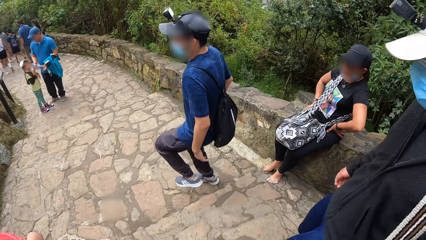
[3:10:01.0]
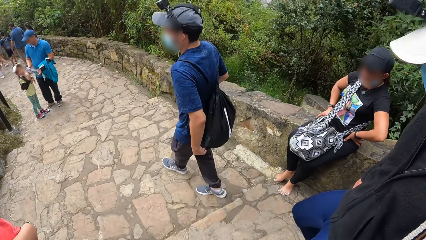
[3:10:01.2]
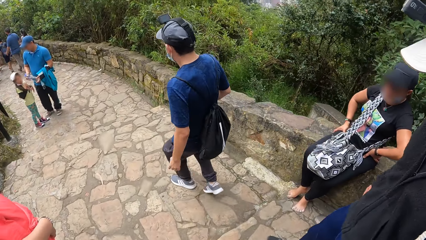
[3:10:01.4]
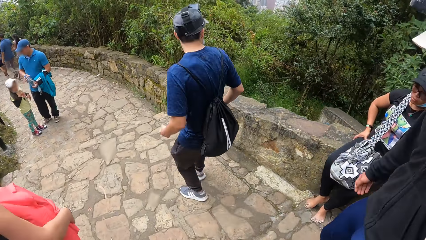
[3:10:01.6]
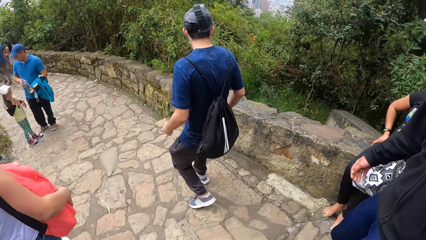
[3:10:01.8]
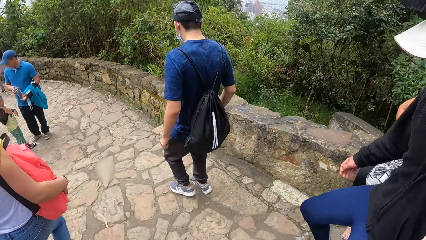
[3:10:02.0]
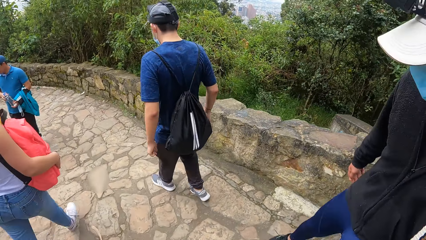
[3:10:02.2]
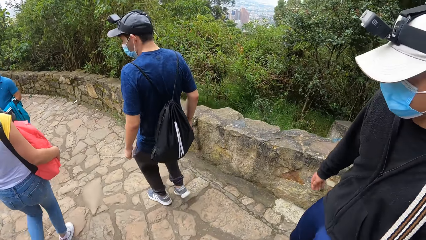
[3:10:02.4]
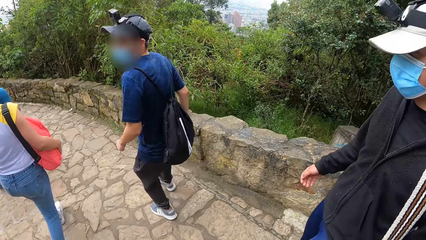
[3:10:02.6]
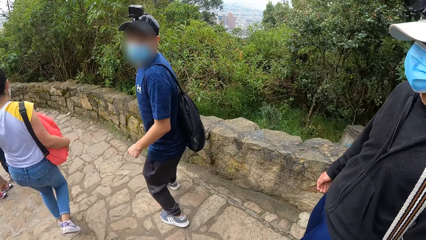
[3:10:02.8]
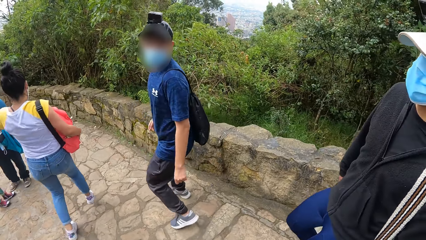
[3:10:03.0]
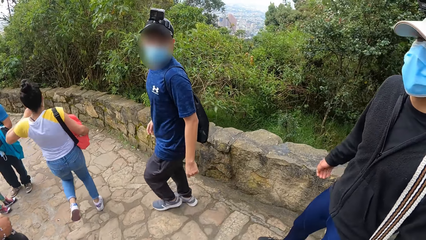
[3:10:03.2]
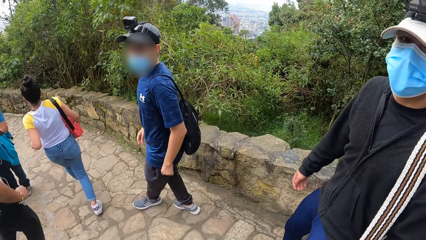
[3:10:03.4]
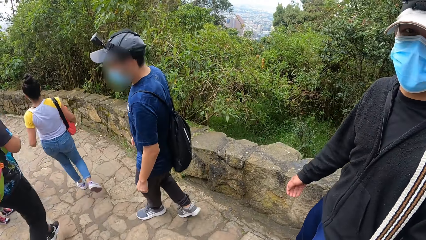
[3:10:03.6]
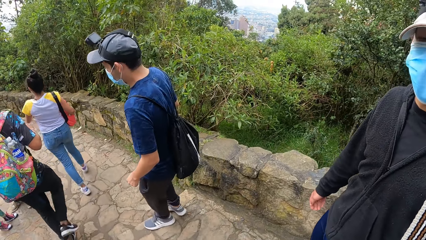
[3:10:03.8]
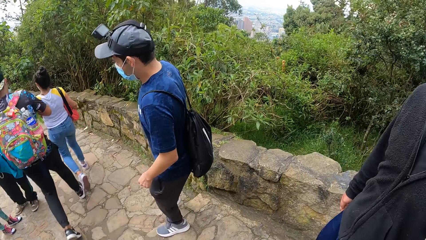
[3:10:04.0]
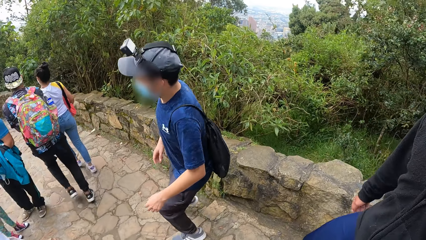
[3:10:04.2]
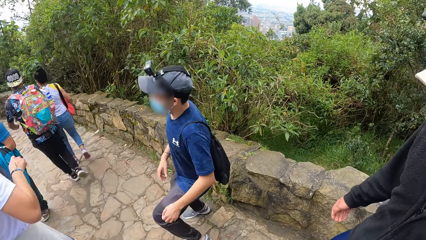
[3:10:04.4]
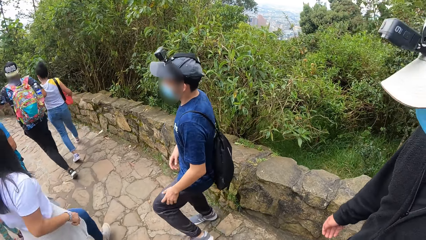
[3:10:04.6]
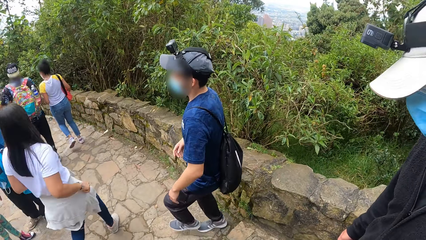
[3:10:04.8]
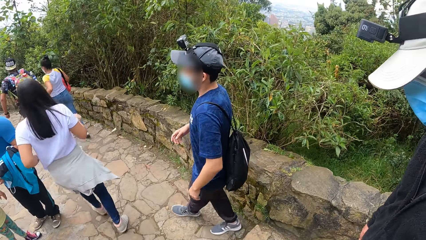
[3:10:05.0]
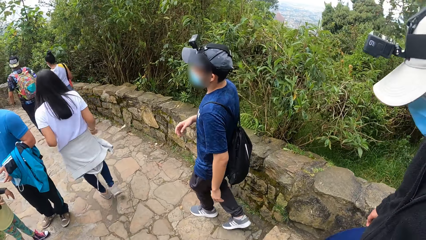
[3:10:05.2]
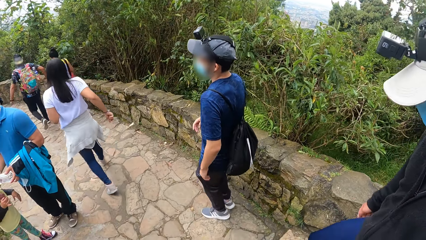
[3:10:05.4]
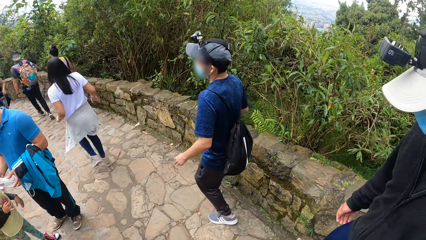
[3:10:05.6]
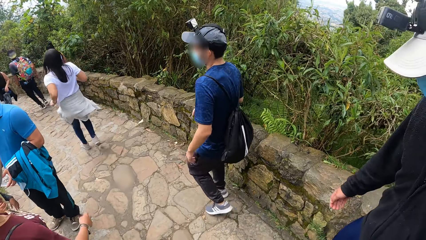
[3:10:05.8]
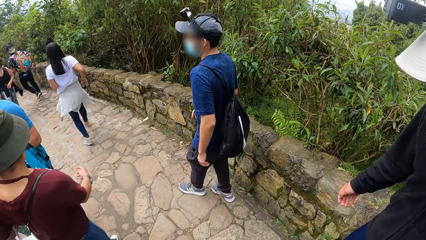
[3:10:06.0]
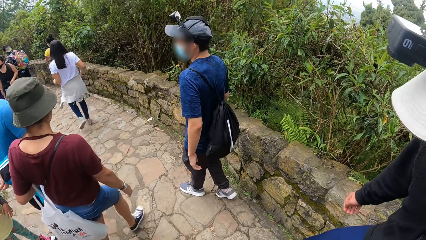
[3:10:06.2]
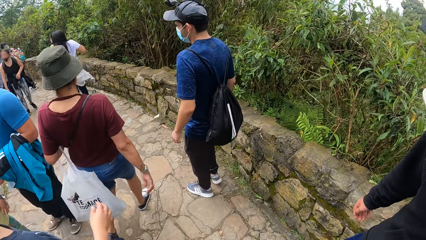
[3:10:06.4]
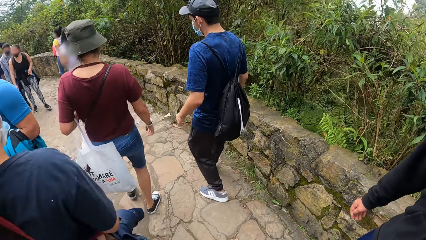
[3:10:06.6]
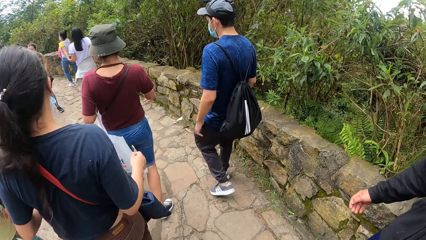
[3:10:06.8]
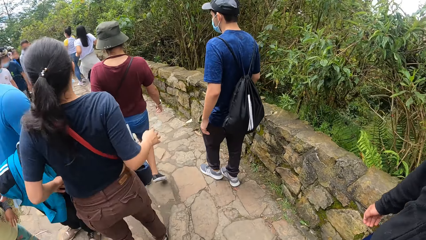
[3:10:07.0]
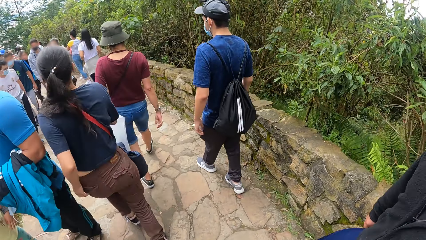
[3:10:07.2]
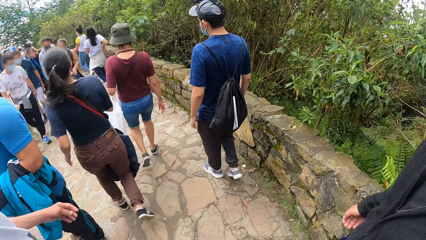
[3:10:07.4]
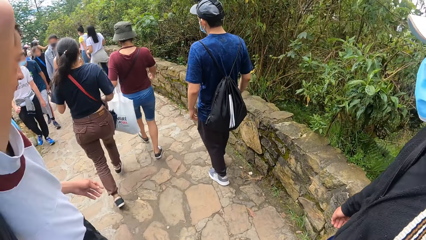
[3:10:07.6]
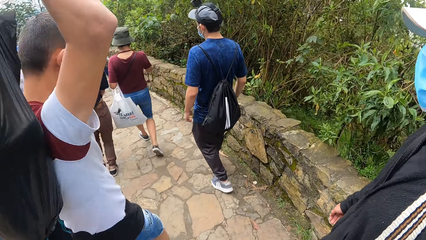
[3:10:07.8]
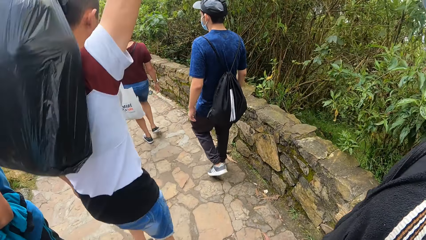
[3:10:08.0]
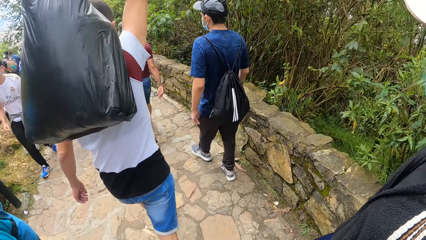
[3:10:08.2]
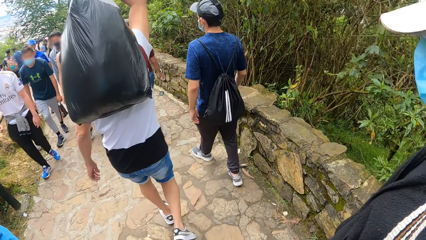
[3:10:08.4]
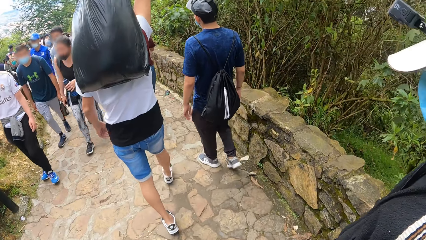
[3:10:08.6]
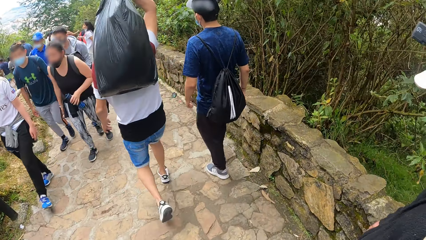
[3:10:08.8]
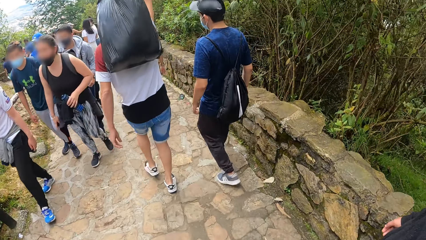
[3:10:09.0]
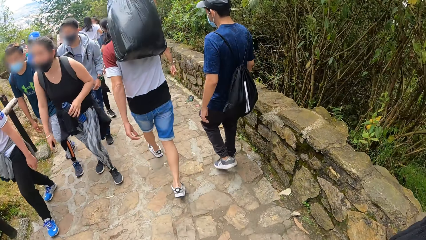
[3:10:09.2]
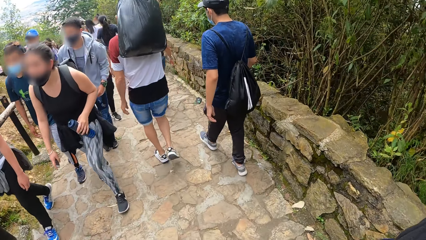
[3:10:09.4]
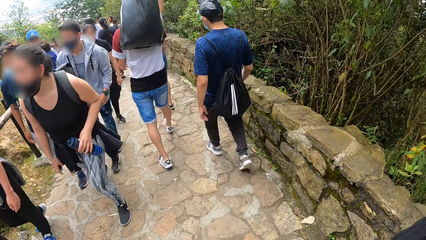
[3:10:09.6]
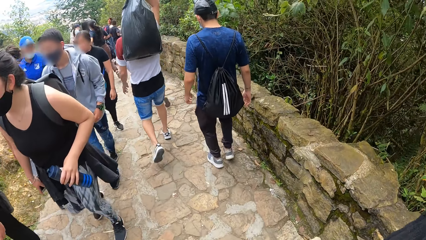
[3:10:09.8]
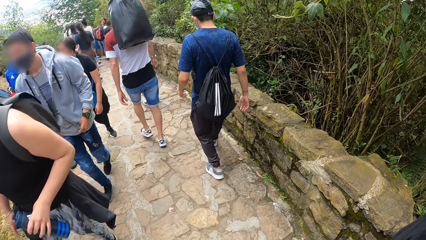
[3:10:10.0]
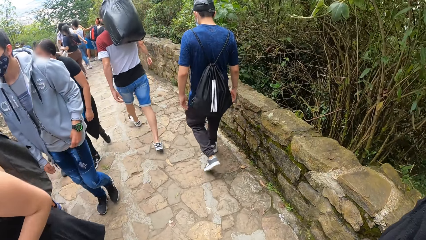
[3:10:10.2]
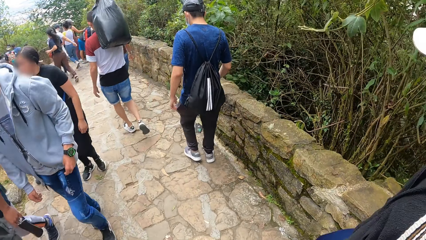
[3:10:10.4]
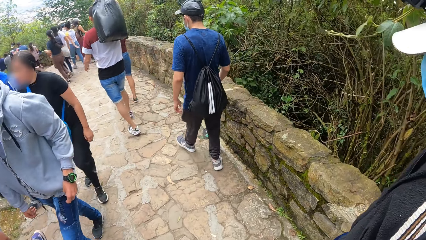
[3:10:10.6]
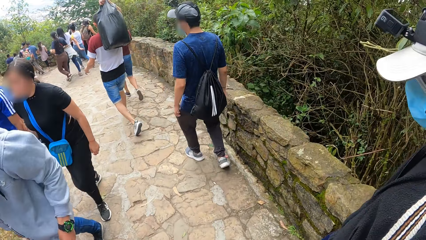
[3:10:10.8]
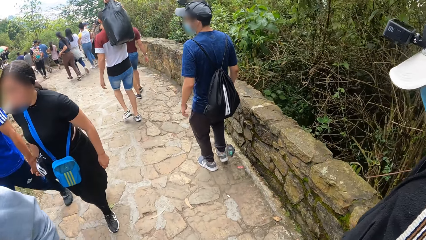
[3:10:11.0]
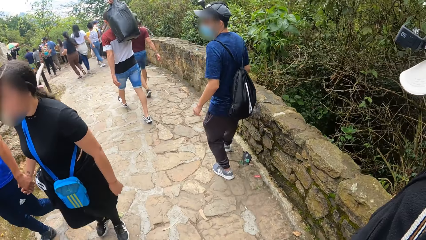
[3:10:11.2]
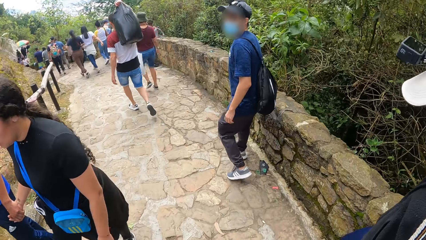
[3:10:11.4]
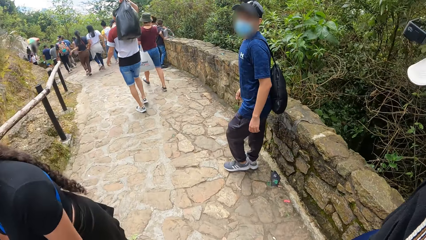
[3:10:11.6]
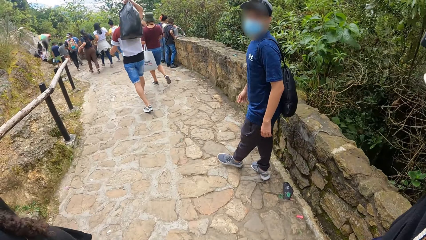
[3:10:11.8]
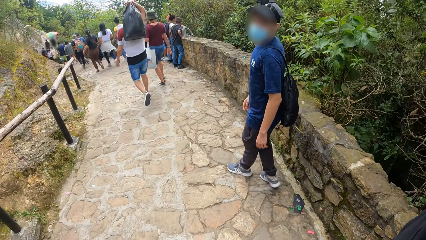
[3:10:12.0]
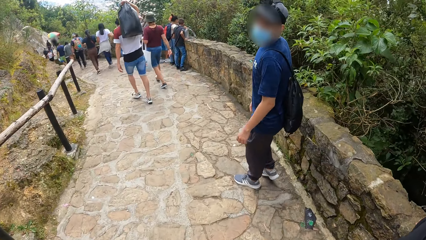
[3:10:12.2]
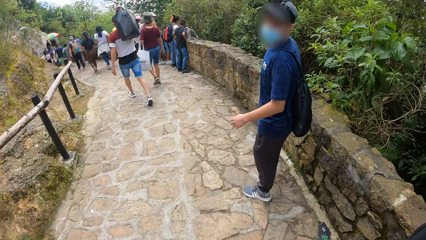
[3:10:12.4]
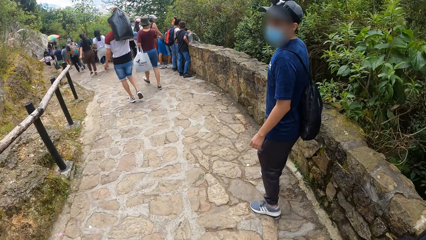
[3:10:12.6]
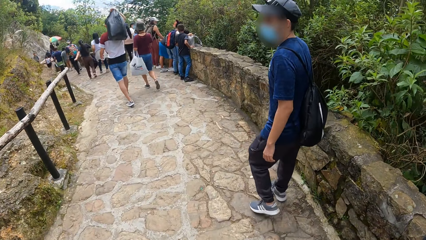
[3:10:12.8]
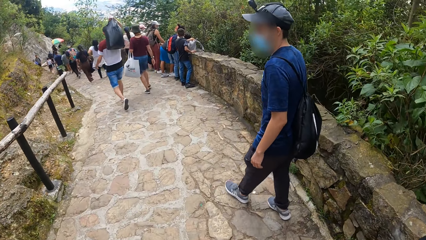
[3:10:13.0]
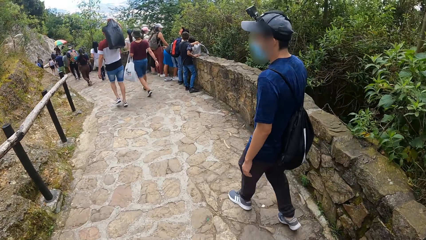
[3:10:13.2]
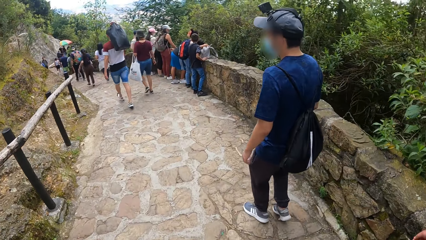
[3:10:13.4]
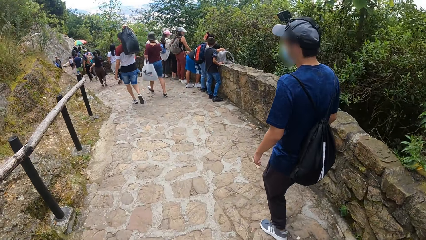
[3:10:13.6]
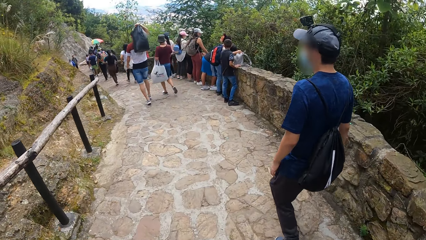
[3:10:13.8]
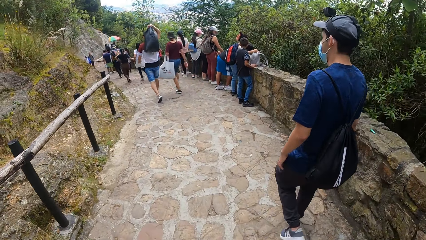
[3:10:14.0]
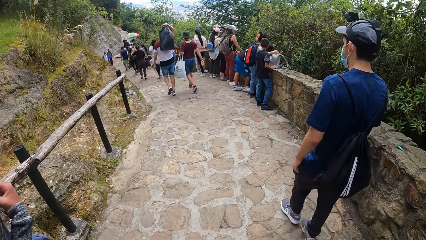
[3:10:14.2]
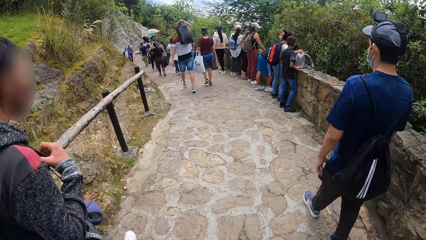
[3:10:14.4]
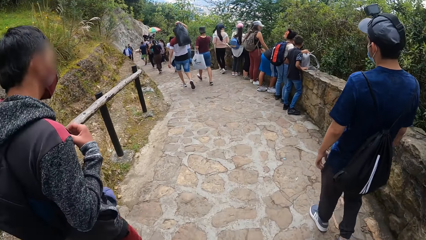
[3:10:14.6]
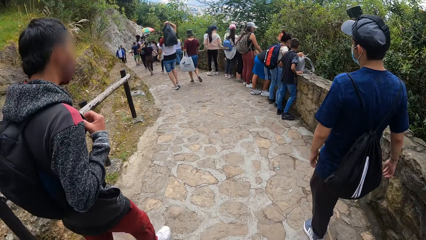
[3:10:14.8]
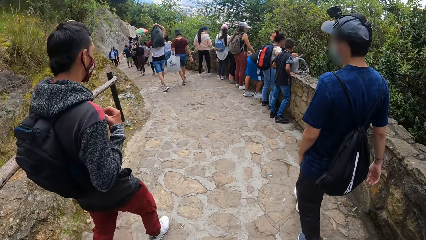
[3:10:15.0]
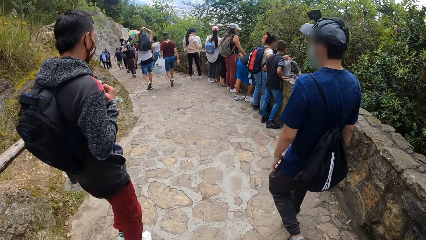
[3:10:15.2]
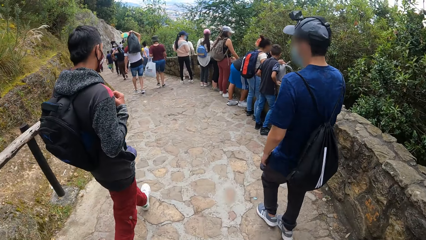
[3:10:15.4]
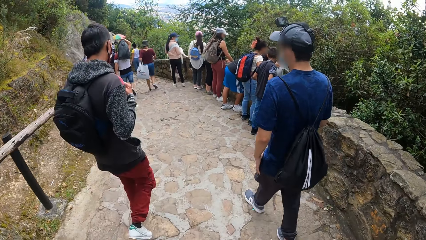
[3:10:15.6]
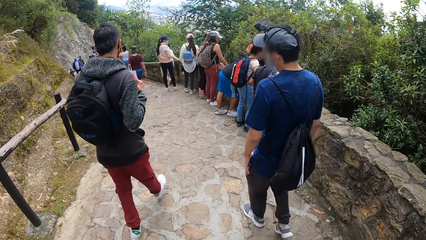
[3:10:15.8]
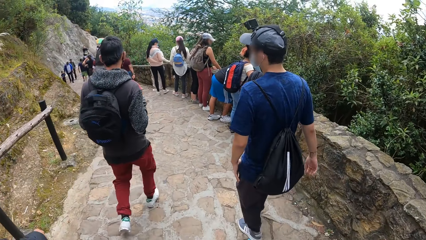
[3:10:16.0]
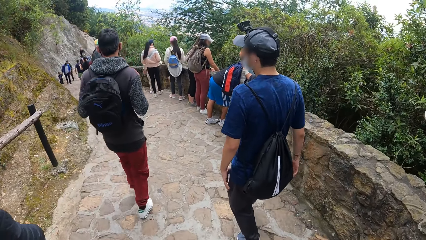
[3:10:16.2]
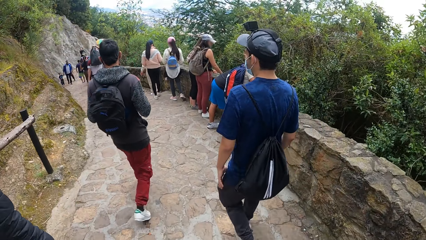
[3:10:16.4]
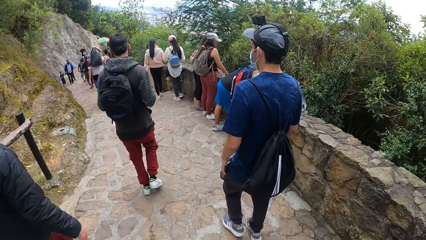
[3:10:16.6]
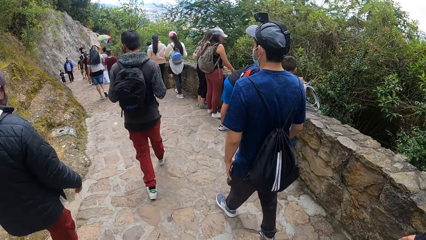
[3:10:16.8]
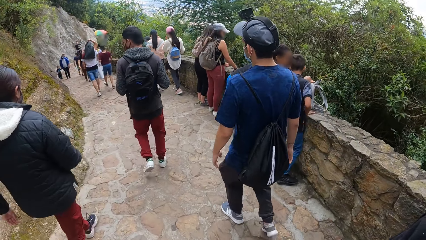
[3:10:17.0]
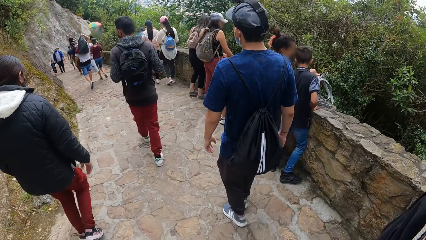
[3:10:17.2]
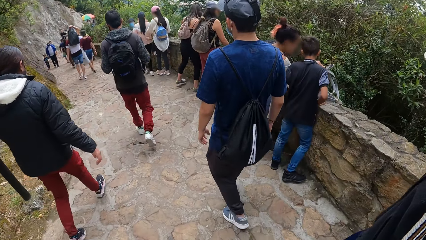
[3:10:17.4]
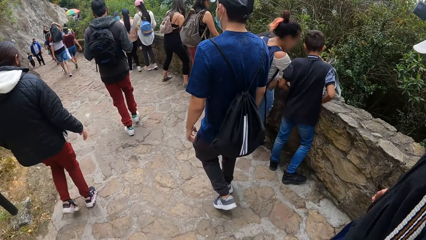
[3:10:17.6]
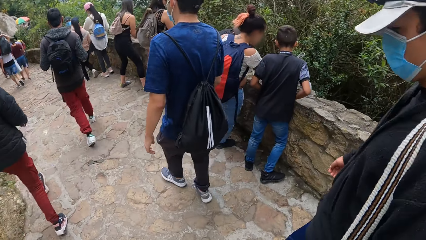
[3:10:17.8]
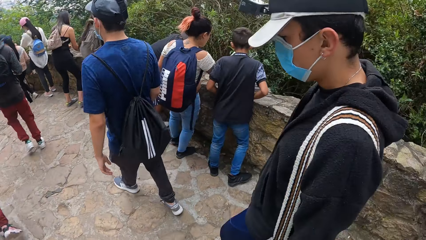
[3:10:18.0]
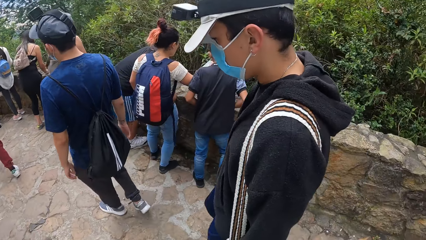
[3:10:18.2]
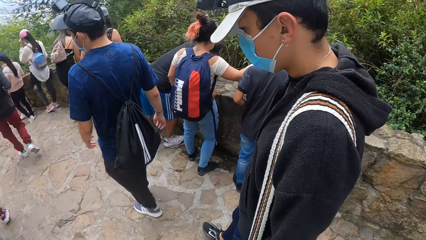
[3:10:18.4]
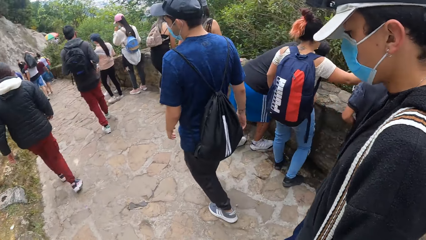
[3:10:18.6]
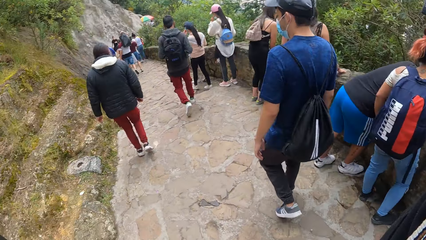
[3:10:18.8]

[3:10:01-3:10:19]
A man turns around. He turns around again.
